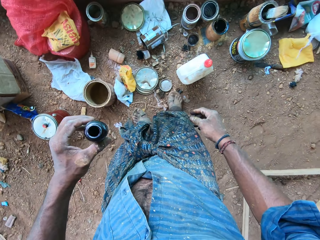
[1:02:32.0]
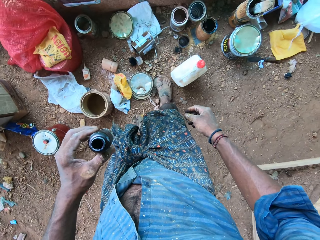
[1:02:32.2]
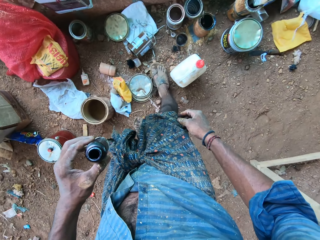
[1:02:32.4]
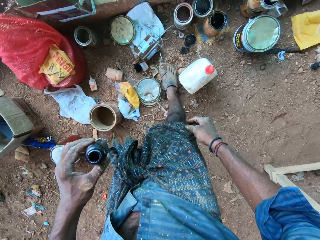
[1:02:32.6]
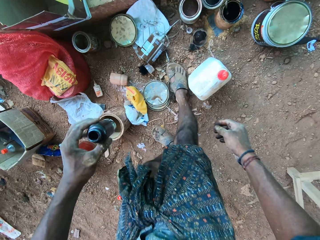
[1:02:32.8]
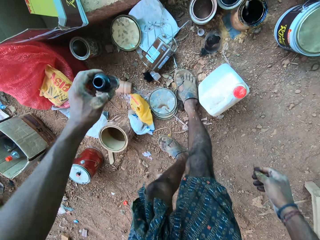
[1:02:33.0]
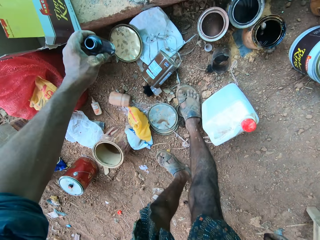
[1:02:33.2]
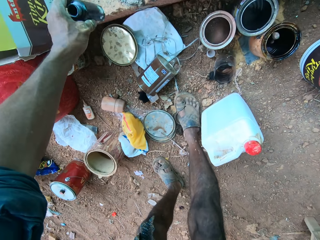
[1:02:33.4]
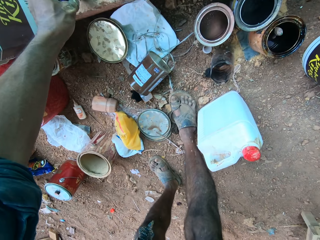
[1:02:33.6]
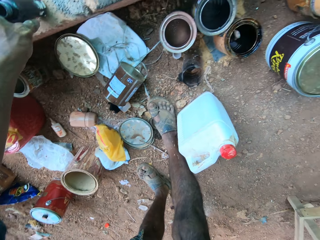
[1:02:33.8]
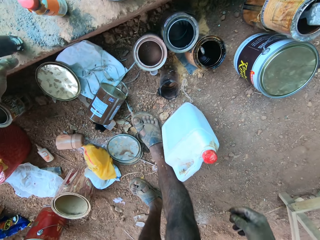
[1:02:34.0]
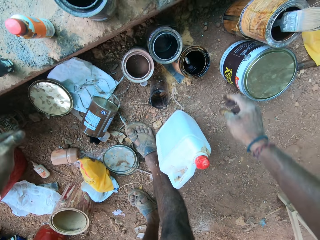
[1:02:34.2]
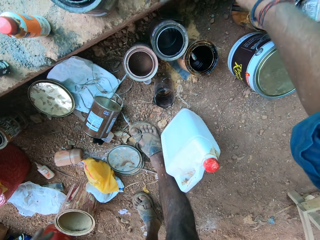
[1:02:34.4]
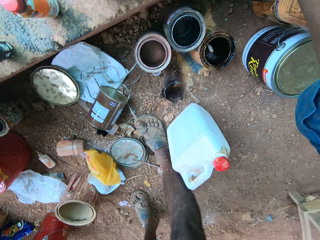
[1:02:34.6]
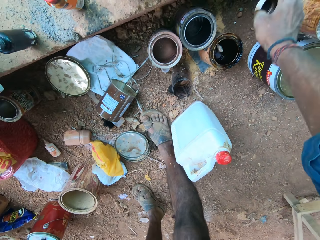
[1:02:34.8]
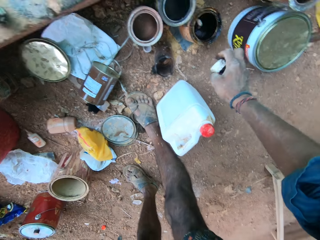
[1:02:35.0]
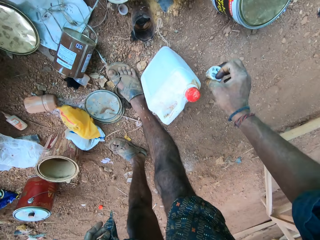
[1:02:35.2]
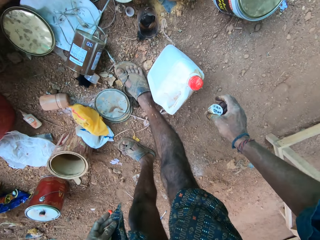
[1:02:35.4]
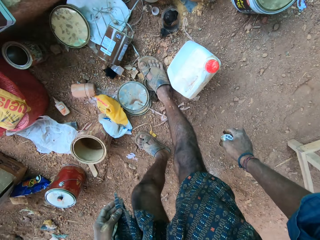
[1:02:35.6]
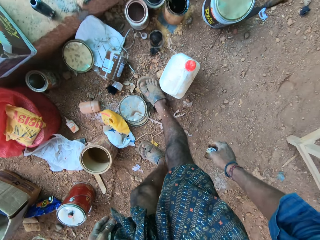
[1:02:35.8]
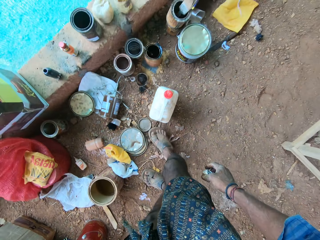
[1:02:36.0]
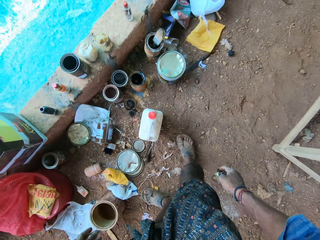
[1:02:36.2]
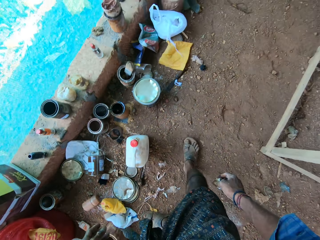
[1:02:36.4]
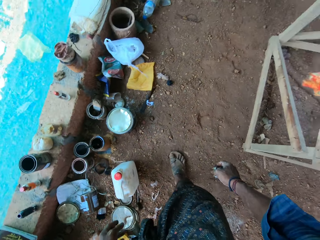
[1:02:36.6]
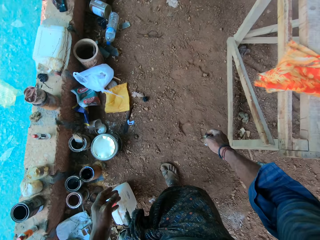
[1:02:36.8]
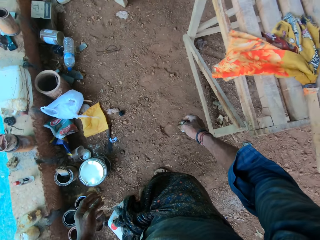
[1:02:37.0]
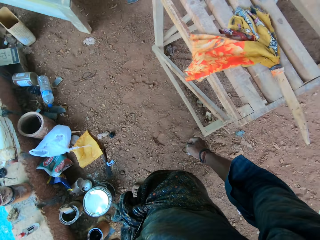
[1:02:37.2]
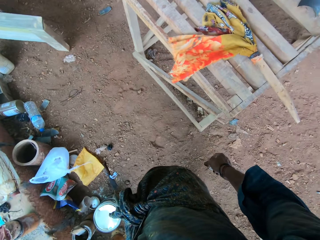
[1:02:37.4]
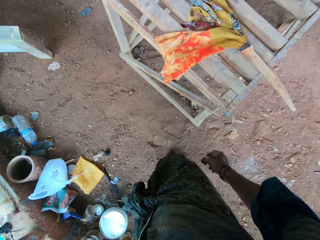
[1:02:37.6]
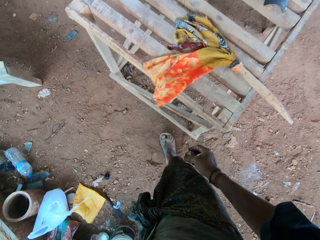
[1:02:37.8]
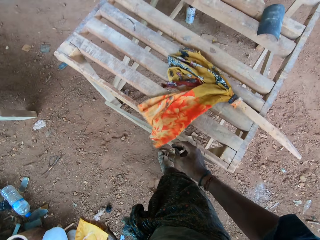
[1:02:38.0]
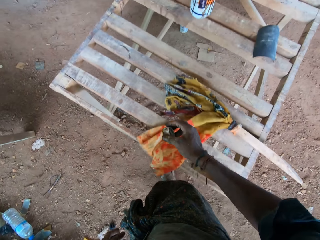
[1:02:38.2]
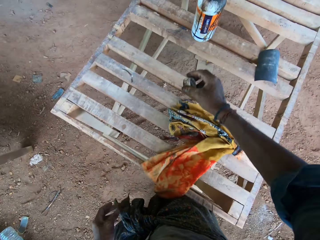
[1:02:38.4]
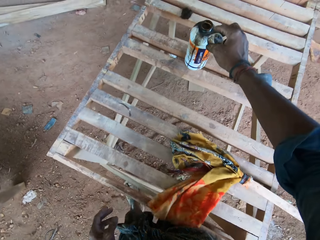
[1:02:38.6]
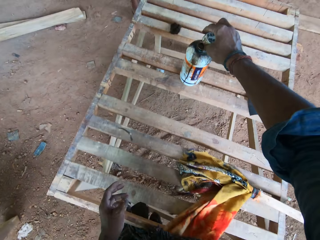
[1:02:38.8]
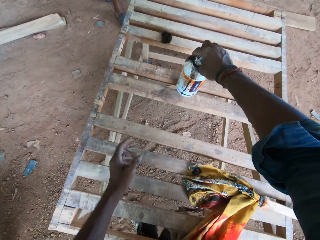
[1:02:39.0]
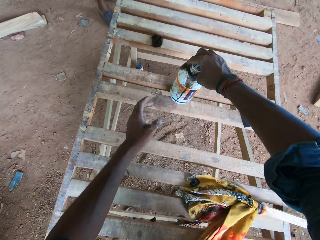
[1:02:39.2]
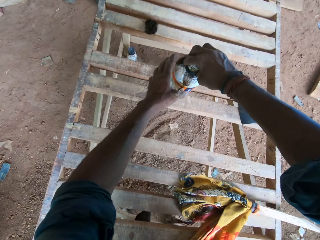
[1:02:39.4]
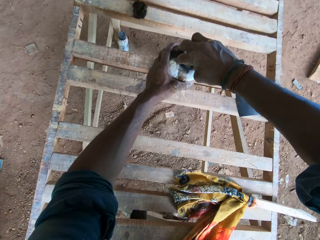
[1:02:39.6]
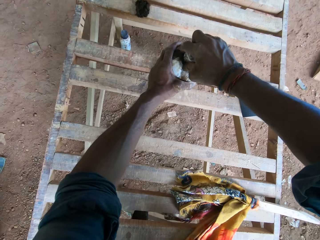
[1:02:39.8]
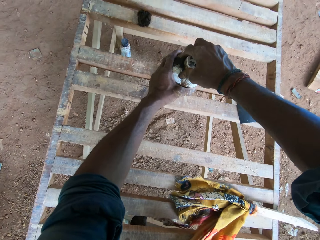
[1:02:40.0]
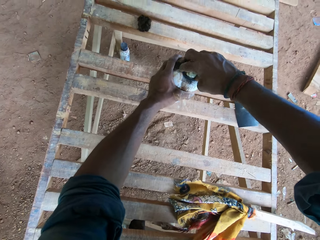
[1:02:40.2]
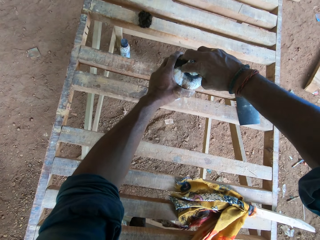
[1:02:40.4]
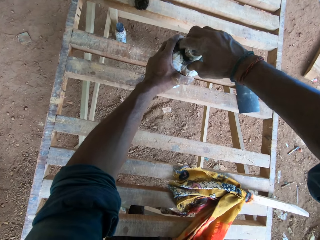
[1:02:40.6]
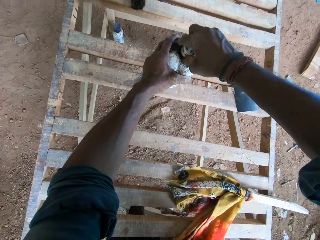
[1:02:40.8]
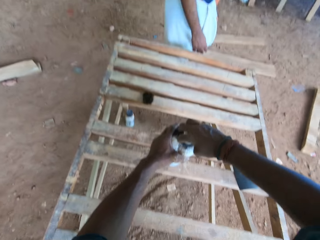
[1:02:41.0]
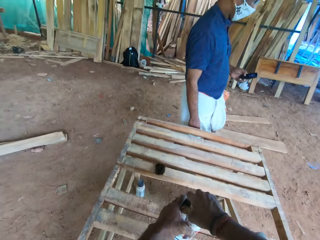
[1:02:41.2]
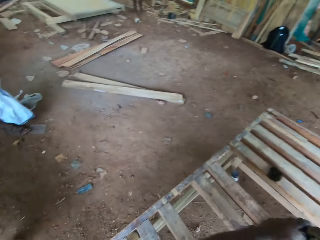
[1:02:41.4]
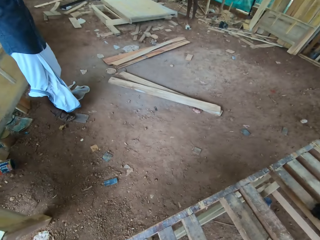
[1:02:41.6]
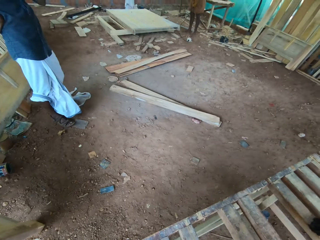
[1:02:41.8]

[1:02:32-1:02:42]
The camera wearer drops the bottle of wood polish in his left hand on the brick slab. He picks up the cover of the bottle of wood polish from the brick slab with his right hand. He walks. He covers the bottle of wood polish on the wooden frame on the ground with the cover in his right hand. He holds the bottle of wood polish on the wooden frame on the ground with his left hand.

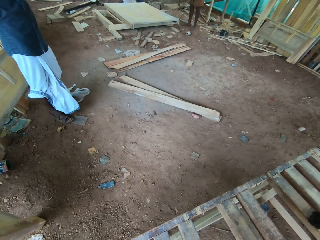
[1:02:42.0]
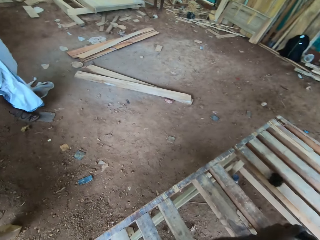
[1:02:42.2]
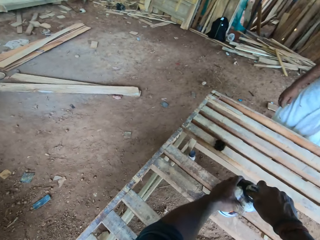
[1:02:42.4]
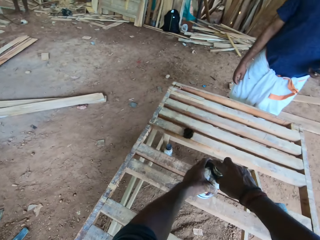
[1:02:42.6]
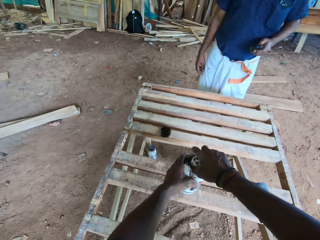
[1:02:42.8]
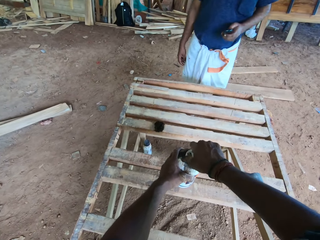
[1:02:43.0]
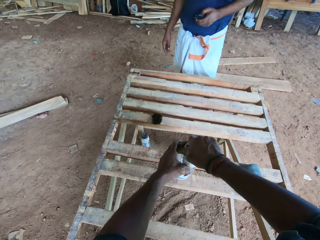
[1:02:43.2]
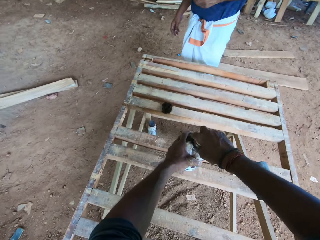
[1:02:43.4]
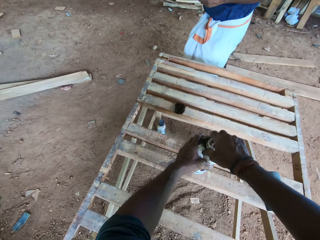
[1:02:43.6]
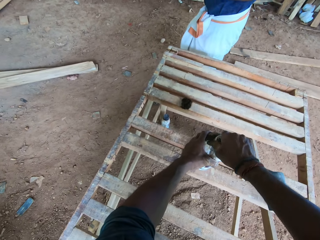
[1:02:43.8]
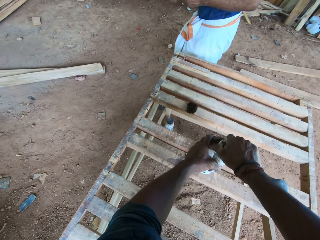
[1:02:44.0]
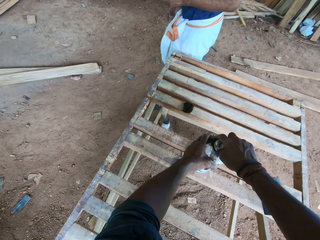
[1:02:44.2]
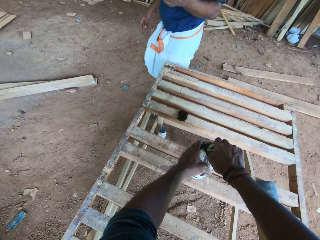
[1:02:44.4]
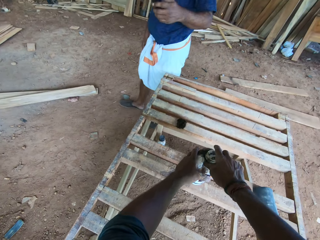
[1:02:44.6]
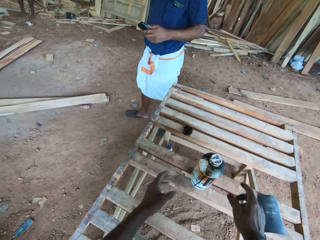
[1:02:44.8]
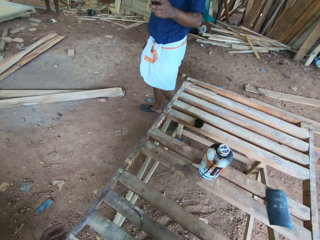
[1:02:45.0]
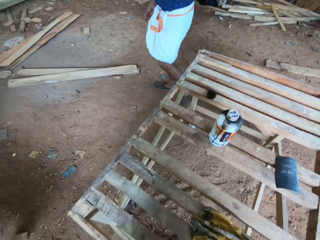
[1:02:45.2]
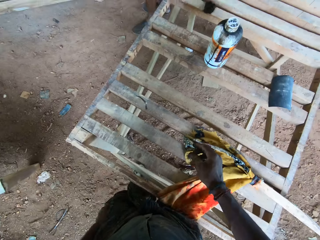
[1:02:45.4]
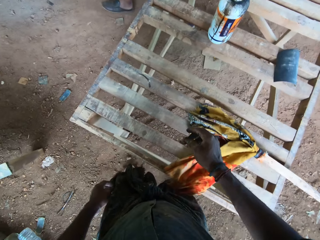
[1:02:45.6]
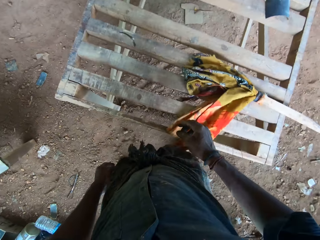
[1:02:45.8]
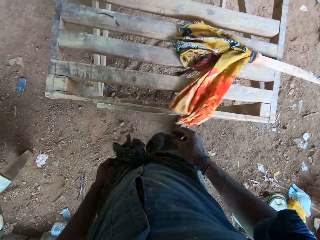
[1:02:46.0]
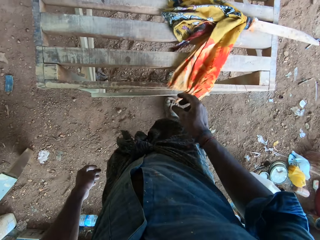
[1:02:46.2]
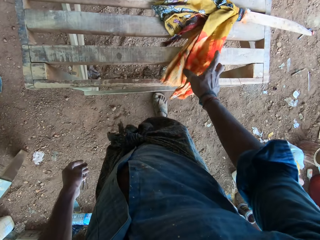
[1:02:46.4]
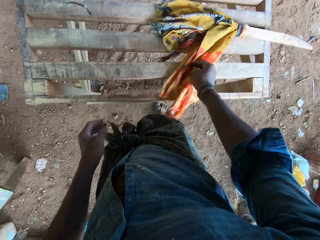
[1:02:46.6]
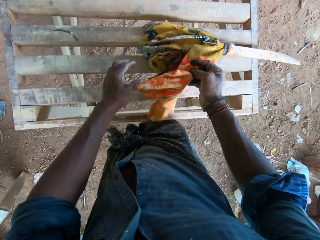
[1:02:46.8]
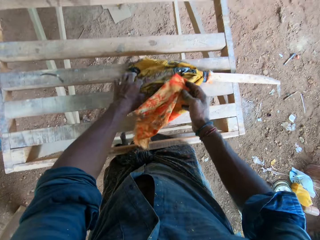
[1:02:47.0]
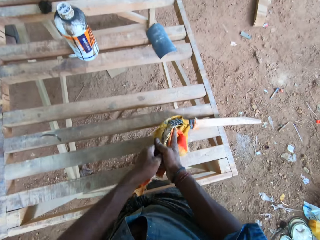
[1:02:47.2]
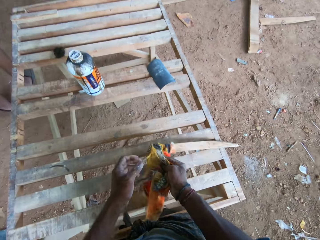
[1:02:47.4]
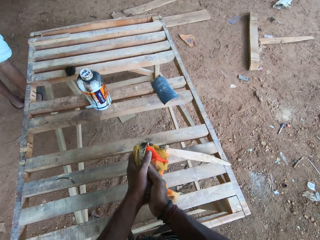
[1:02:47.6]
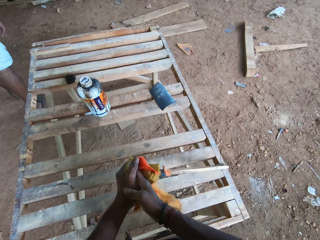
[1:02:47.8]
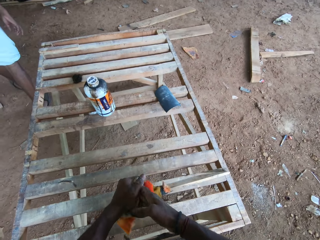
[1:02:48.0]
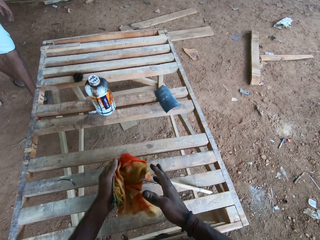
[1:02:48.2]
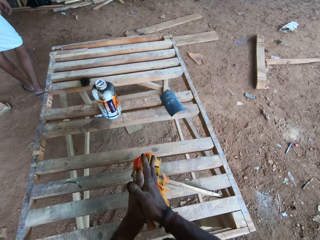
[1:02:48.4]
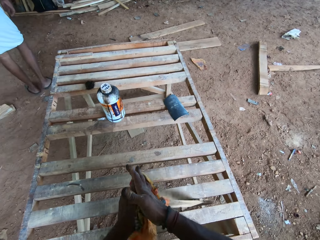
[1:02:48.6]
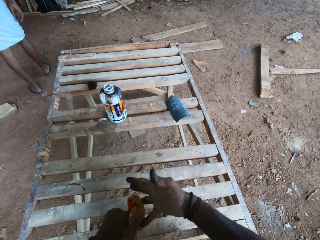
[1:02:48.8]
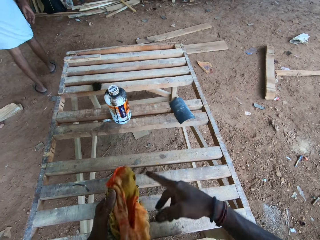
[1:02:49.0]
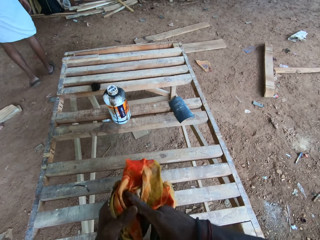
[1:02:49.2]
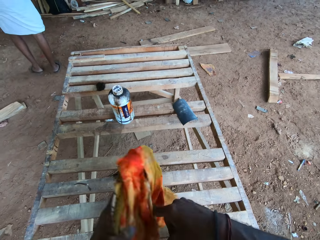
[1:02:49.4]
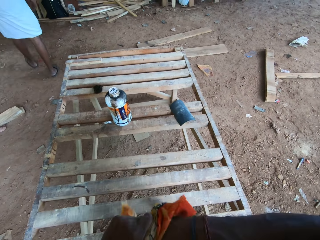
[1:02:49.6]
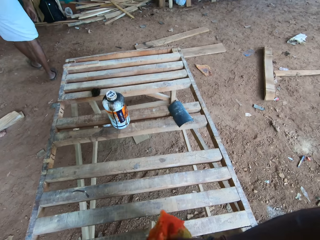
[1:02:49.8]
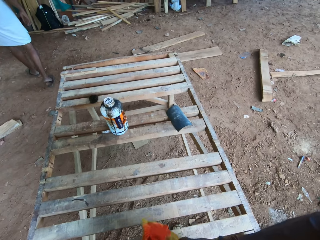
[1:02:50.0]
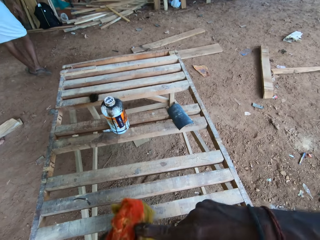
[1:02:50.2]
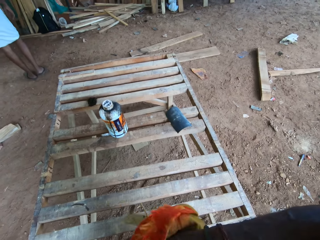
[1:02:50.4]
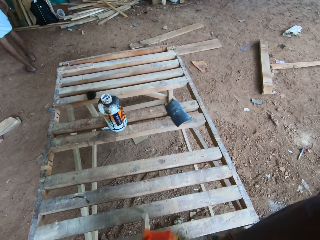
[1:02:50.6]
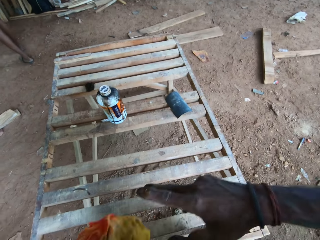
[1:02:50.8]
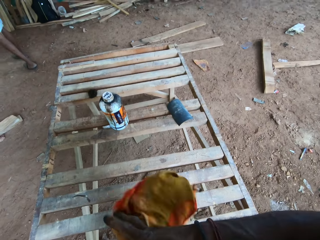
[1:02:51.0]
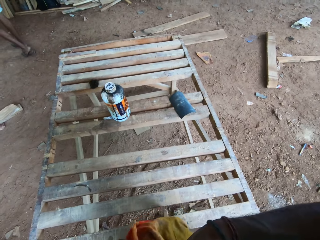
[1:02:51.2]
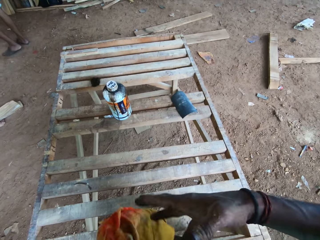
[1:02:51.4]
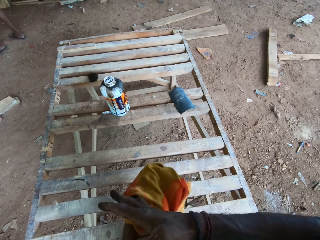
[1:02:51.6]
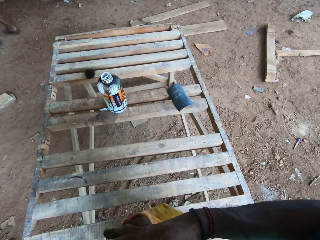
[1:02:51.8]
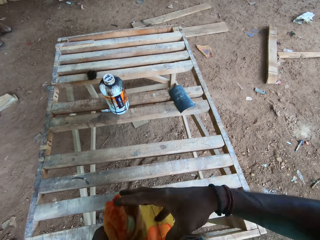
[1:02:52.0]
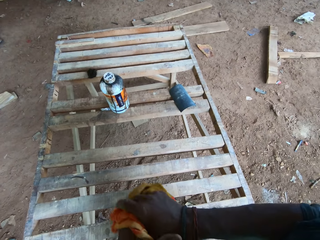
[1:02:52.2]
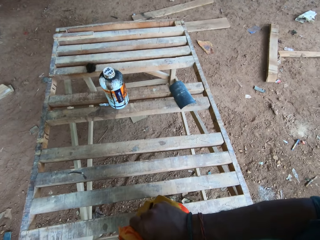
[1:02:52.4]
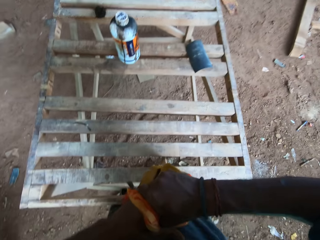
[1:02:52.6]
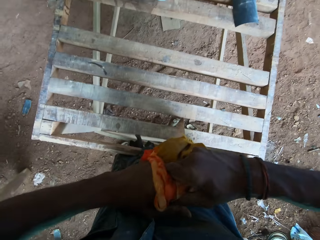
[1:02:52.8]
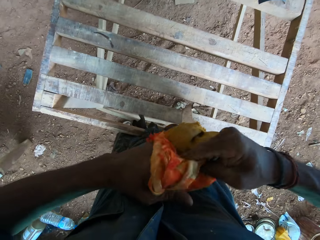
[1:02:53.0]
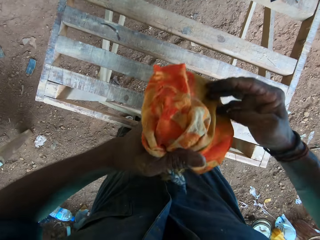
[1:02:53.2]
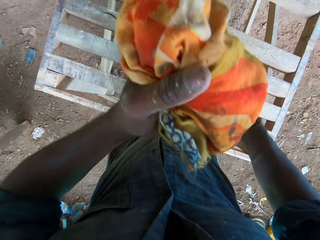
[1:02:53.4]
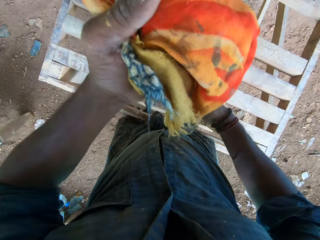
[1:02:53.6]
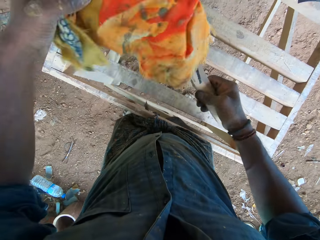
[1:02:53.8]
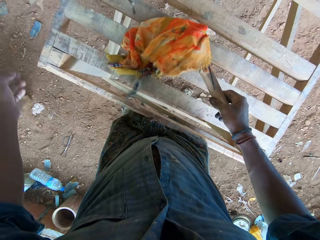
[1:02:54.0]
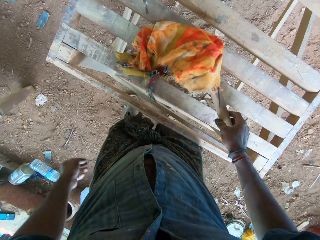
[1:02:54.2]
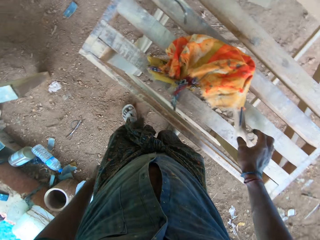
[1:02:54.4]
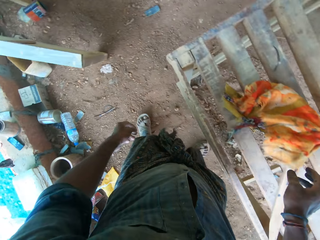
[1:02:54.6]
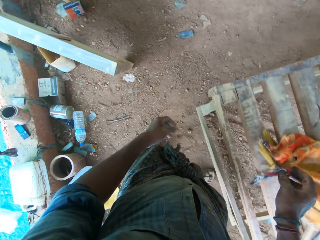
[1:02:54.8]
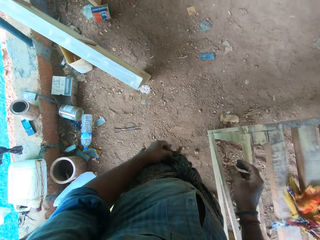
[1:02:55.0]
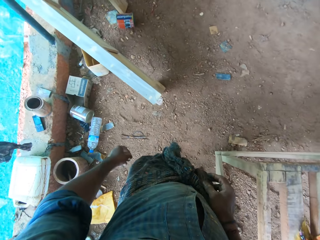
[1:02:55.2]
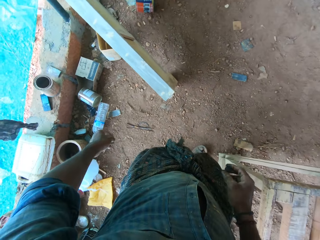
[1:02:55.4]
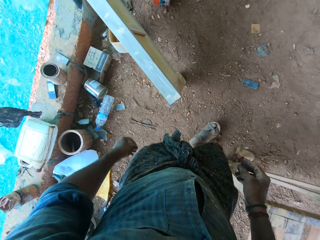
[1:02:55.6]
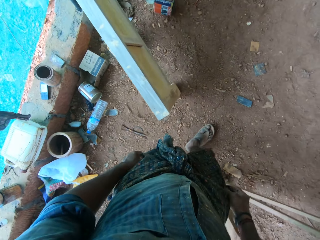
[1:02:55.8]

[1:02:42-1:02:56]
A man holds a phone in his right hand. The man walks. The camera wearer removes his hands from the bottle. He picks up a cloth on the wooden frame on the ground with his right hand. He cleans his hands with the cloth in his hands. The man walks. The camera wearer wipes his hands. He passes the cloth in his left hand to his right hand. He drops the cloth in his right hand on the wooden frame on the ground.
